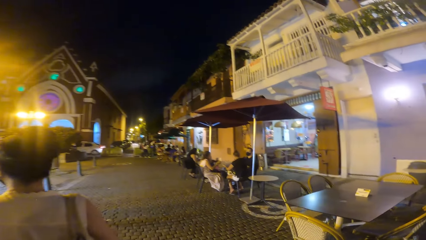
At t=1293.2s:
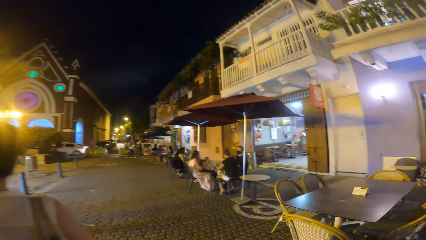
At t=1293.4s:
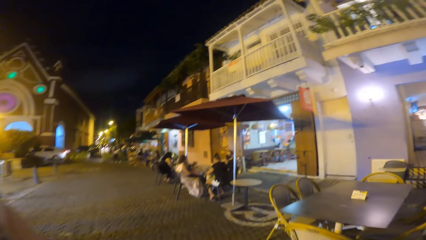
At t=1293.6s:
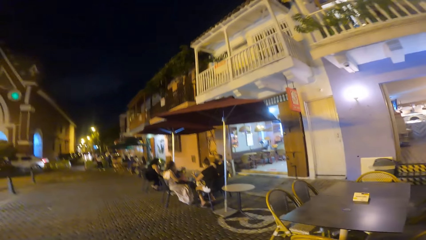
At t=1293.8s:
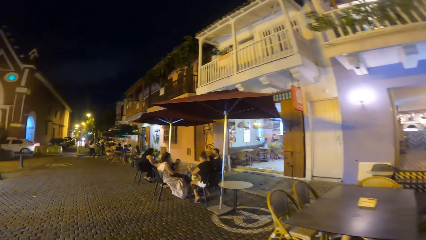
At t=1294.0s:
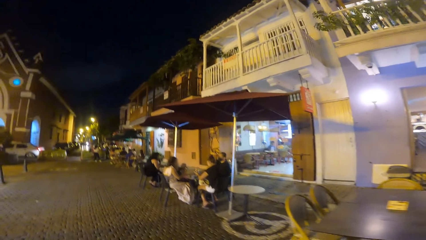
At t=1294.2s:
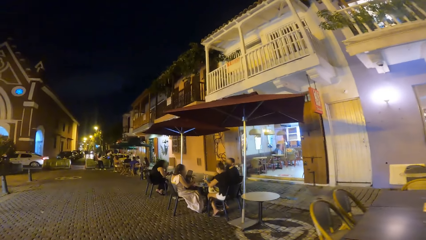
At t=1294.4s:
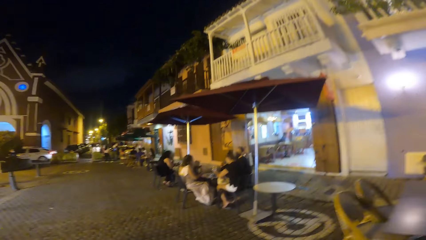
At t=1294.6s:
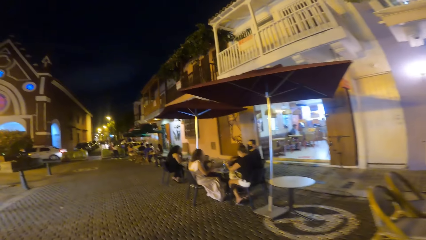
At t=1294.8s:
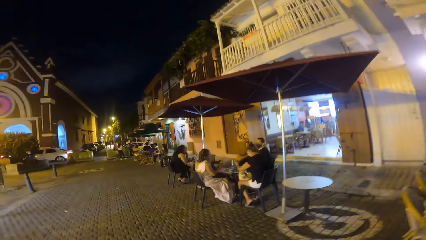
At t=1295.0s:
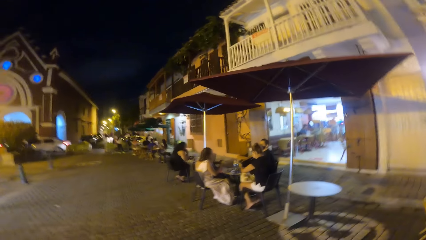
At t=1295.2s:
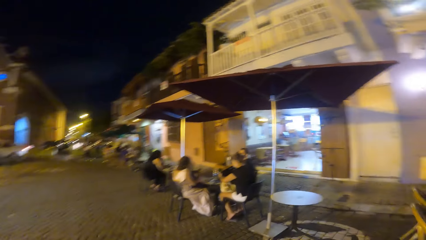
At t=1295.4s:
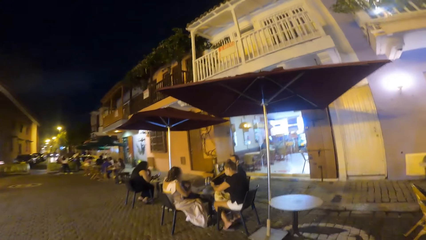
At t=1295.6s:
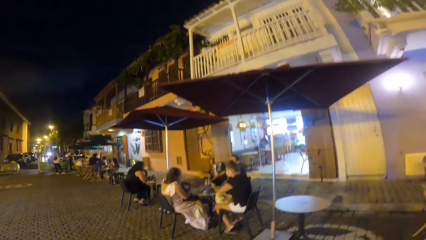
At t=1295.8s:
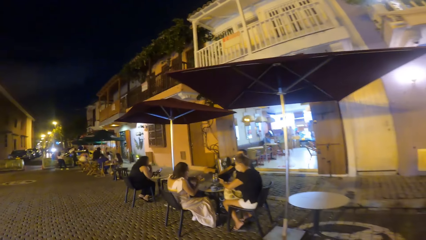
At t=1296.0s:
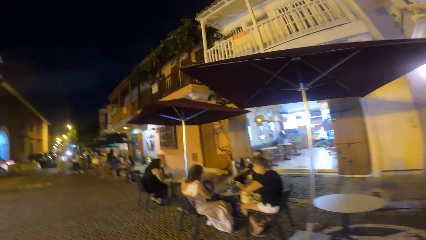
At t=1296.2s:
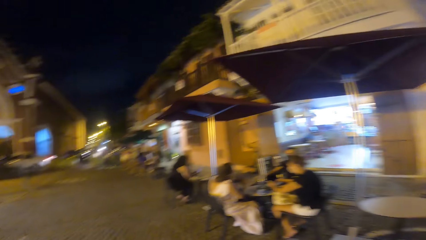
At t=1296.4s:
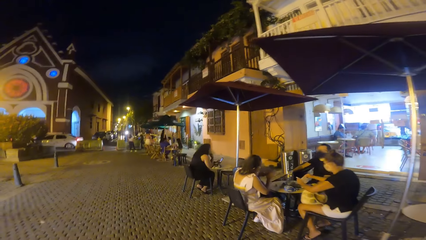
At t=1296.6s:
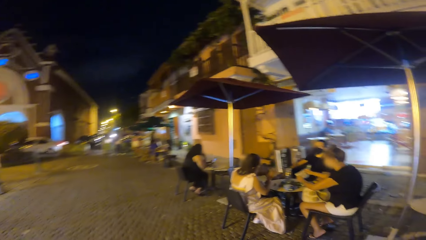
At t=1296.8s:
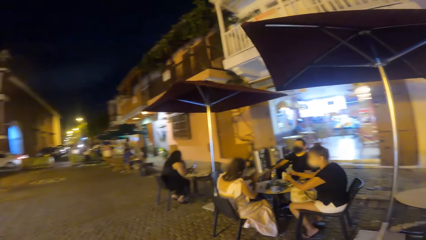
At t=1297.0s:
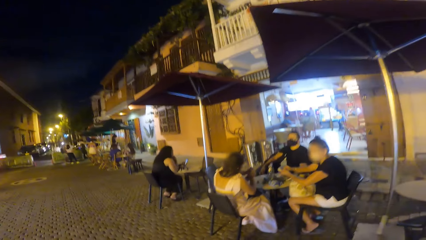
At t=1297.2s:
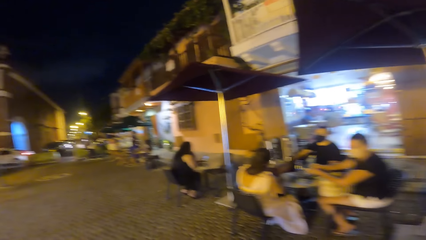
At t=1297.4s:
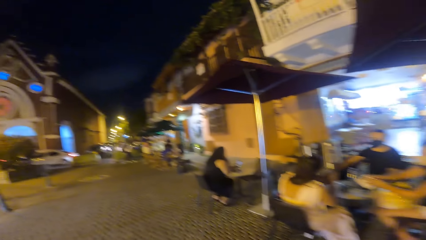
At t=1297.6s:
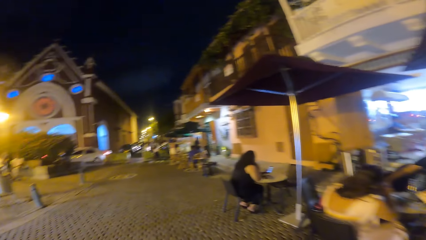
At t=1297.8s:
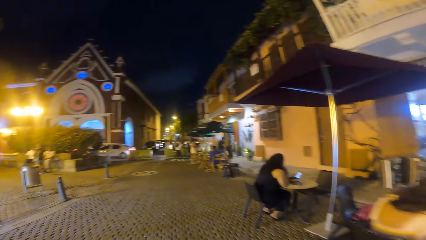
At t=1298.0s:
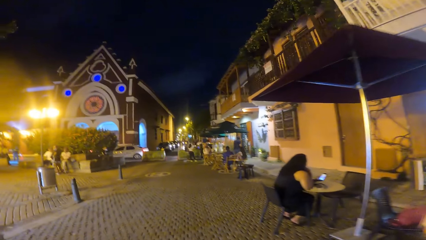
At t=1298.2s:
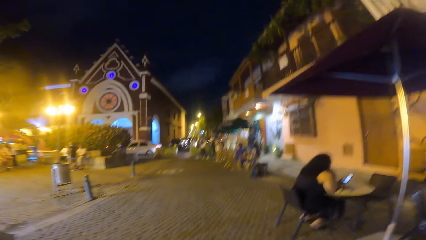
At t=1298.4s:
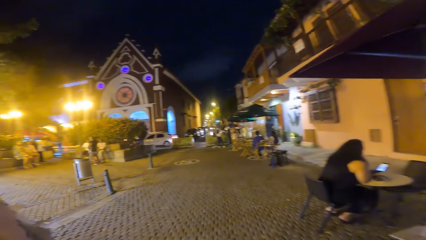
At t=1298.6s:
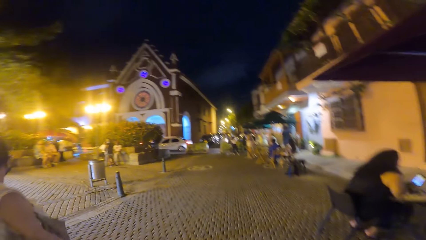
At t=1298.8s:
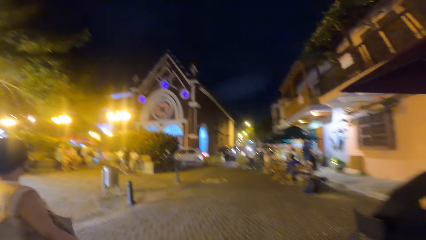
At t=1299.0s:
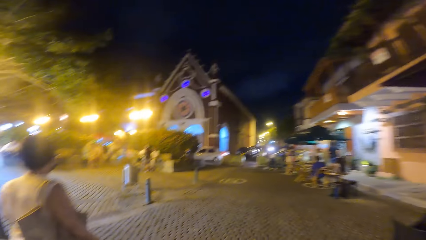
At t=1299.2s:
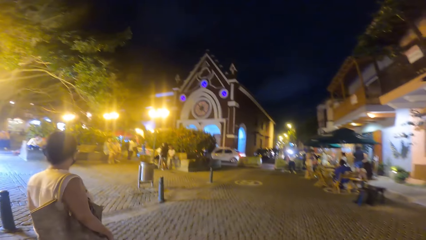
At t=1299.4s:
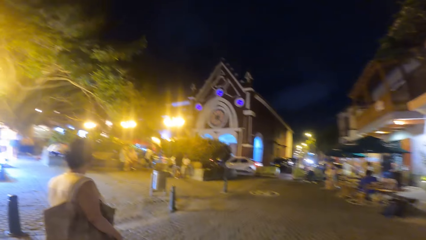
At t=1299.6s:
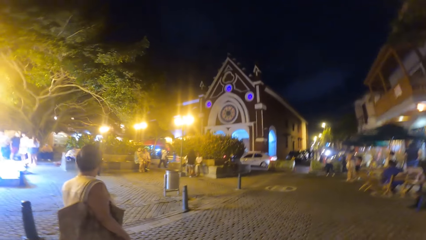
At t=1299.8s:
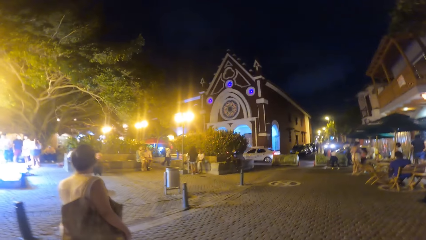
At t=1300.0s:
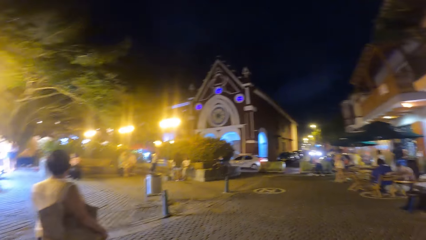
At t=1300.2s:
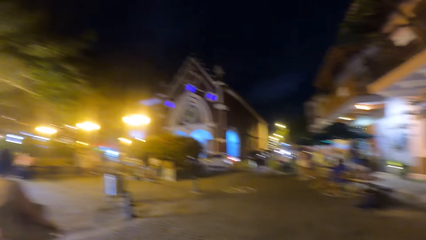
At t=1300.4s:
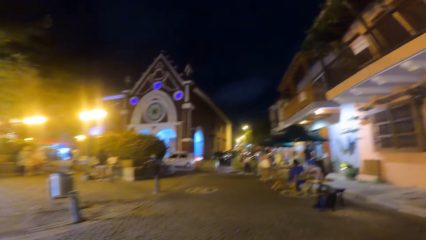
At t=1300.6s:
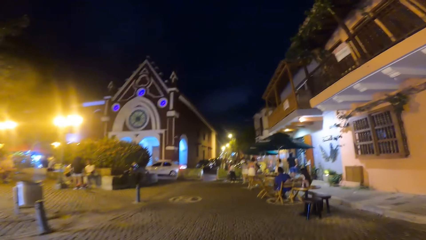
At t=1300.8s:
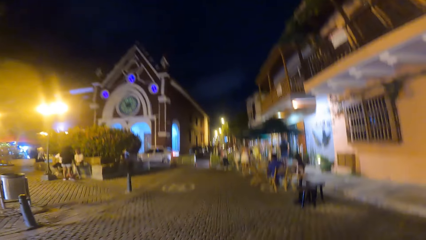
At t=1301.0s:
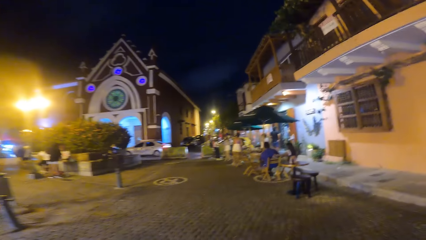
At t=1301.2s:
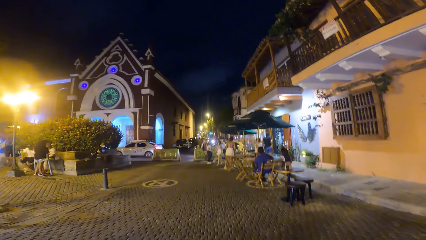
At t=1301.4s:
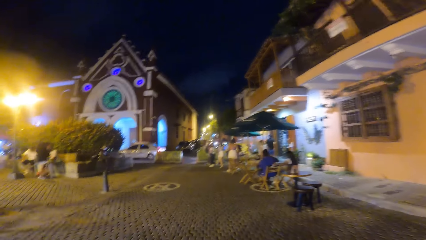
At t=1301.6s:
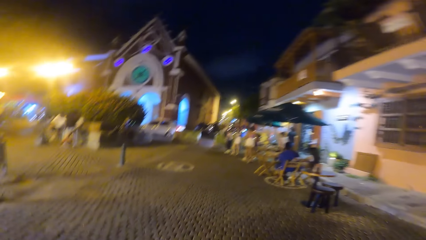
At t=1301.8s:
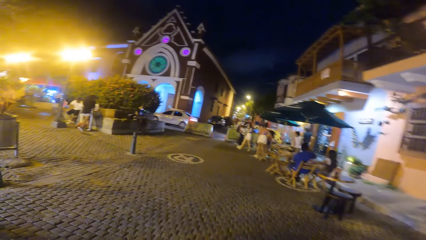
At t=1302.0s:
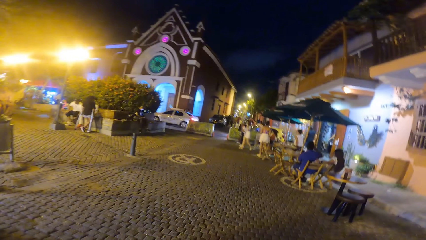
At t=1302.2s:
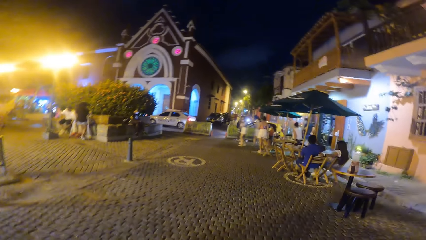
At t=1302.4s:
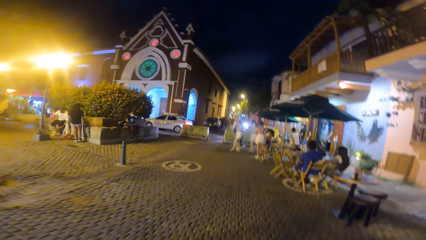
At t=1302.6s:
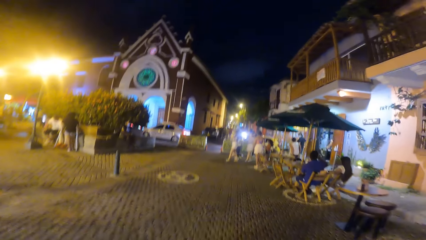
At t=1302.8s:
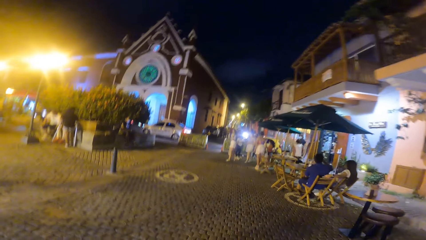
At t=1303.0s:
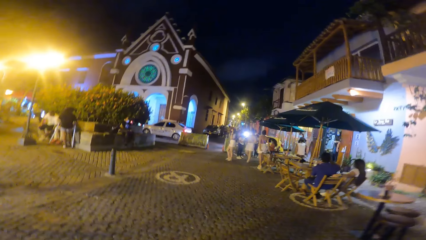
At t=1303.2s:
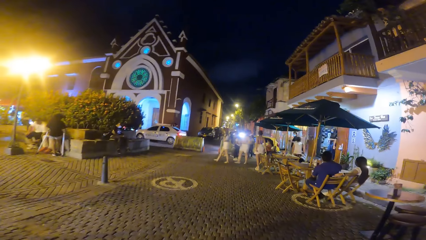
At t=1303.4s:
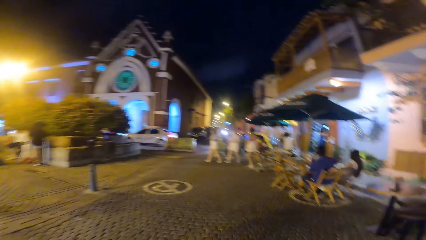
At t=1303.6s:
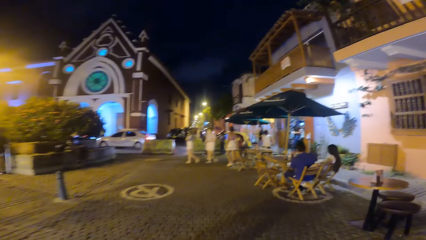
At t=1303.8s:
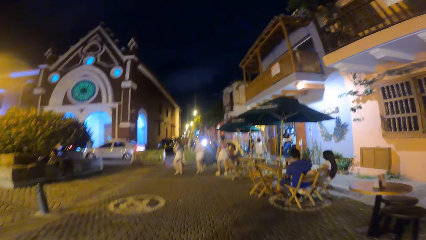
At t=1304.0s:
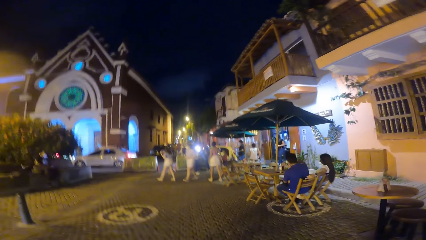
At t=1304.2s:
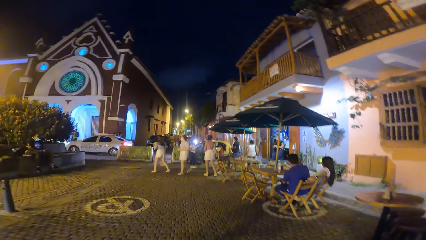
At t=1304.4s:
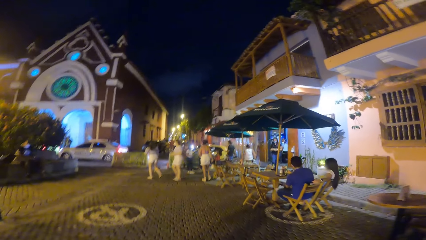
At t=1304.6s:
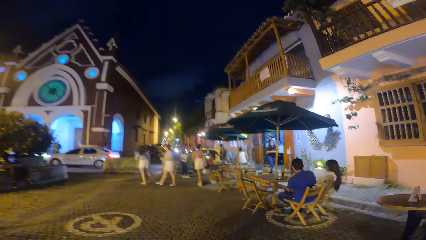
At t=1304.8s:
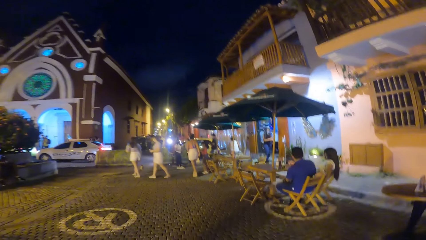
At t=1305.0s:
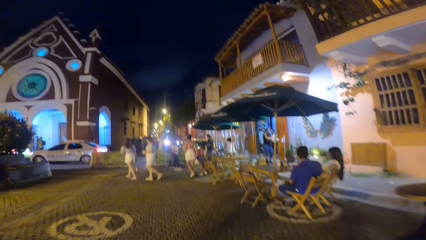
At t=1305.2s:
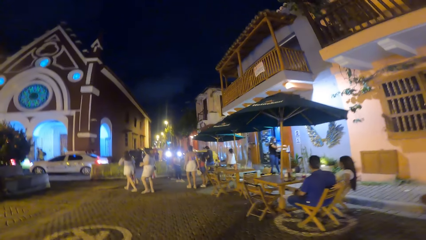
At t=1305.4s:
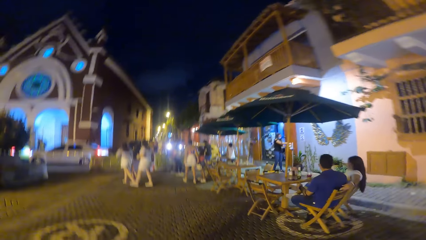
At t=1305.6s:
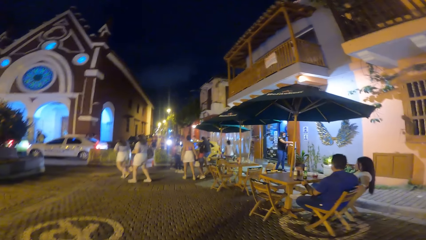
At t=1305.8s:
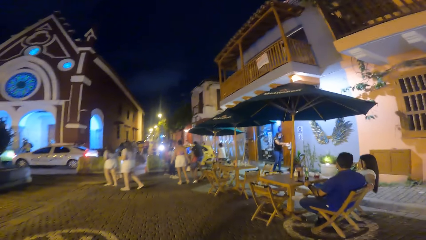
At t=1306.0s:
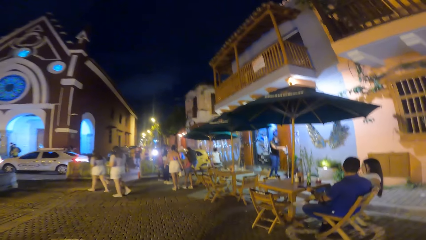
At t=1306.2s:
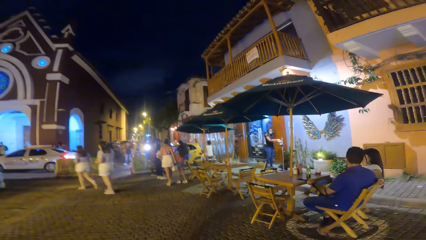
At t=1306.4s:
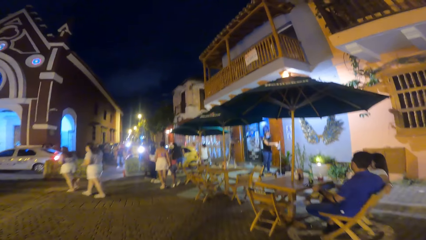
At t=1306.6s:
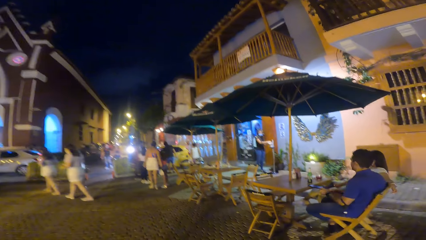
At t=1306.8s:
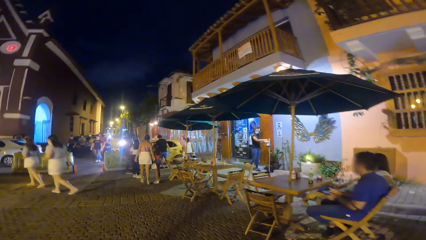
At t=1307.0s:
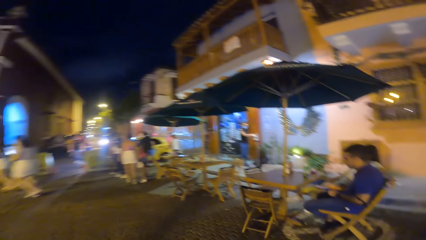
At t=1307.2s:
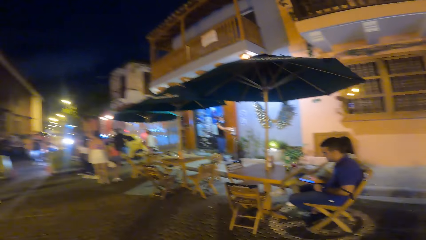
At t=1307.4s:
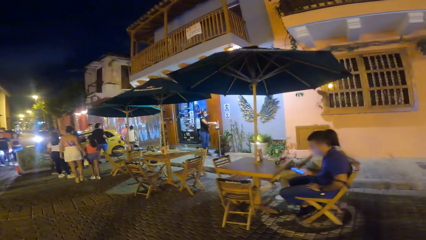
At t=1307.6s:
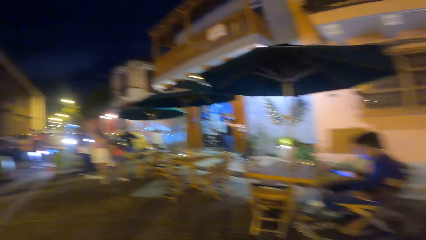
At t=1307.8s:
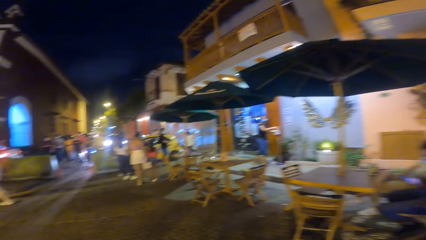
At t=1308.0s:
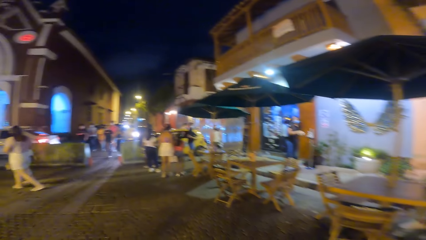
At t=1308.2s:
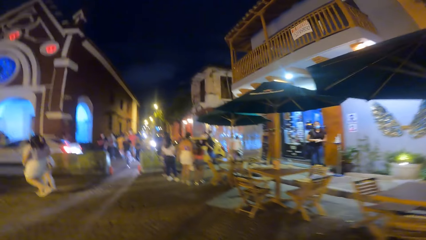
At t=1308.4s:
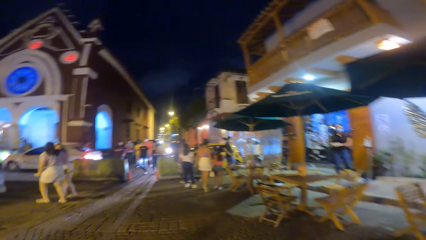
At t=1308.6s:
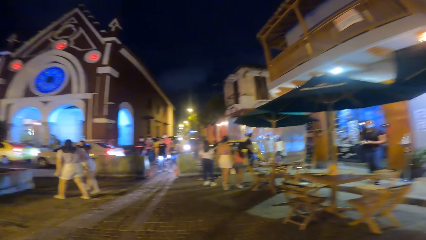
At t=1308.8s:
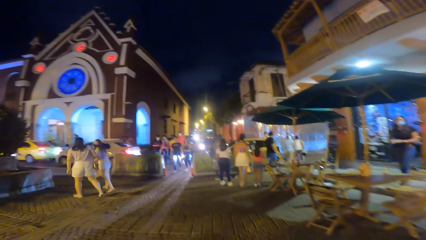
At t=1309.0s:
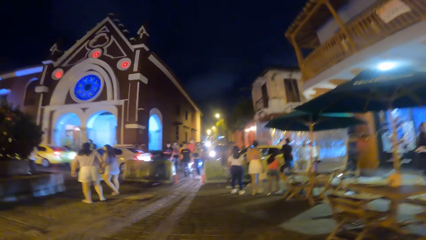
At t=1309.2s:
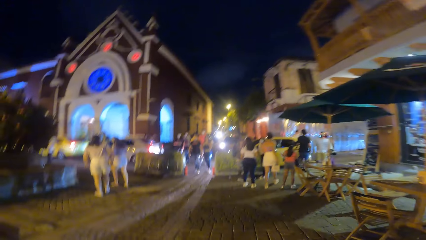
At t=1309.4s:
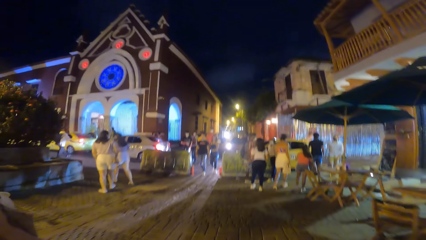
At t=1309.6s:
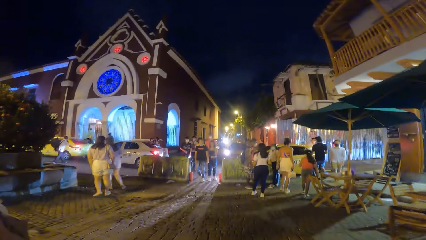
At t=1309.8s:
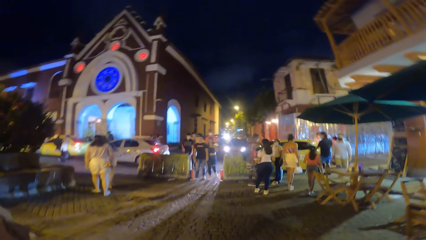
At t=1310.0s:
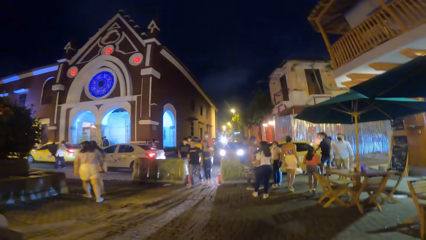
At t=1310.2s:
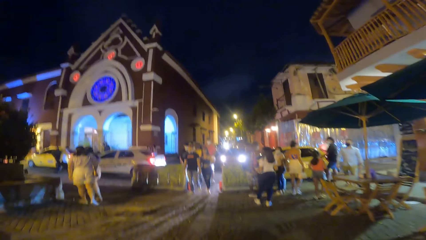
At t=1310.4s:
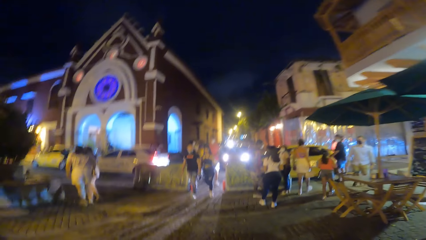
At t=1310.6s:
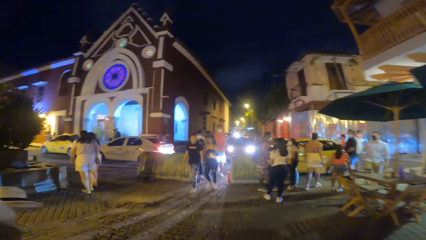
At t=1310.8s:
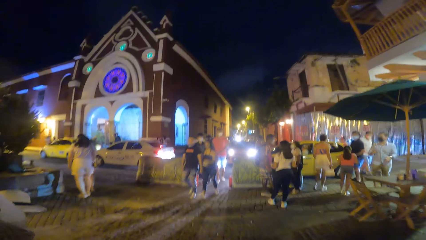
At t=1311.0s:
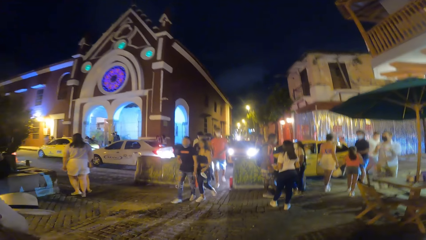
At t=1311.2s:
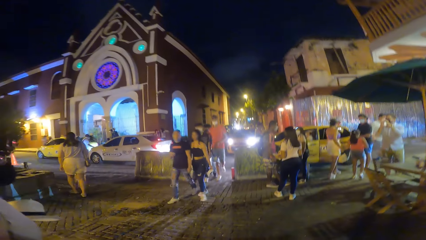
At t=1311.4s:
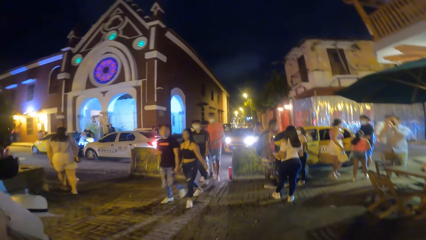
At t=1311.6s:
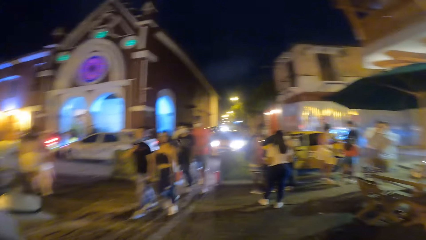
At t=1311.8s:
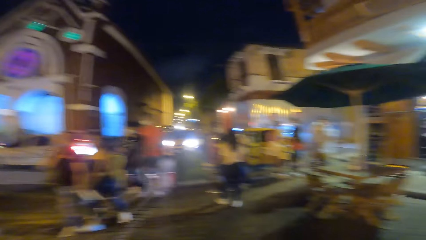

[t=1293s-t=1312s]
The camera wearer stares at a building. They walk on a walkway.
